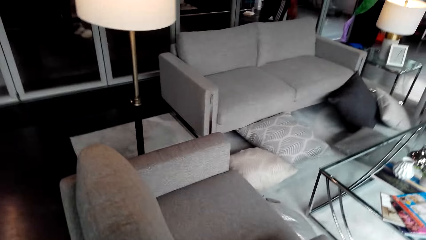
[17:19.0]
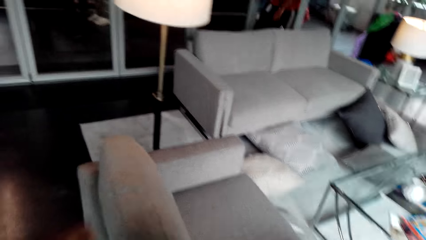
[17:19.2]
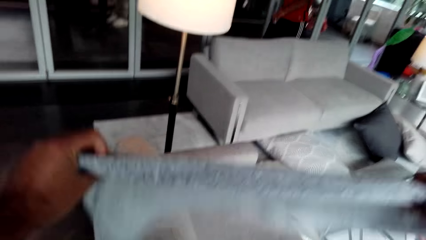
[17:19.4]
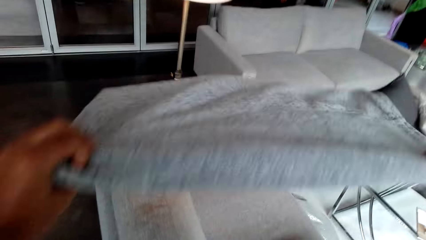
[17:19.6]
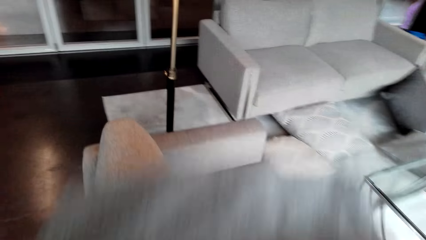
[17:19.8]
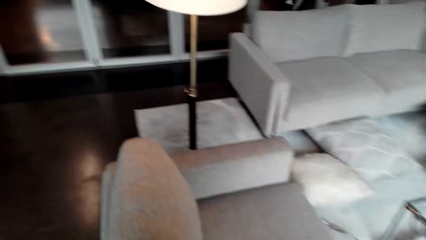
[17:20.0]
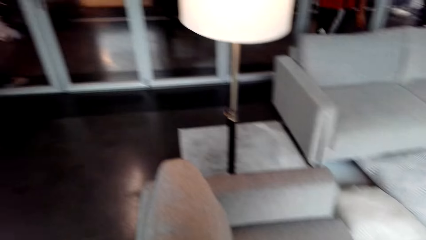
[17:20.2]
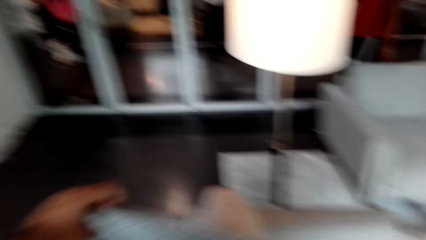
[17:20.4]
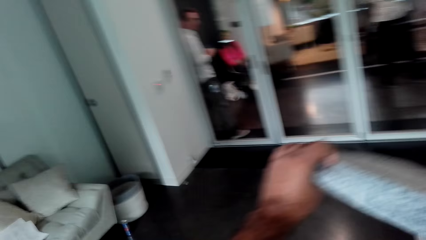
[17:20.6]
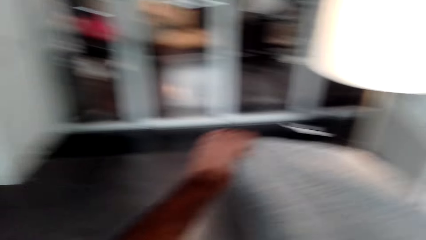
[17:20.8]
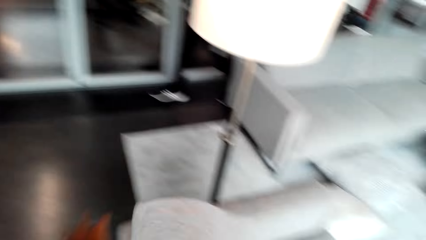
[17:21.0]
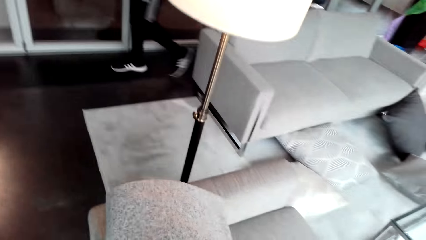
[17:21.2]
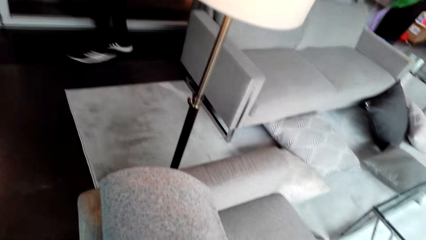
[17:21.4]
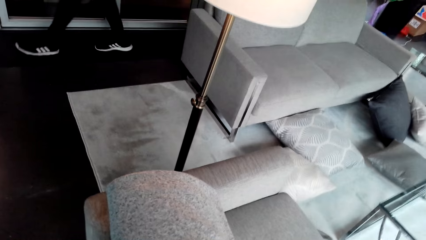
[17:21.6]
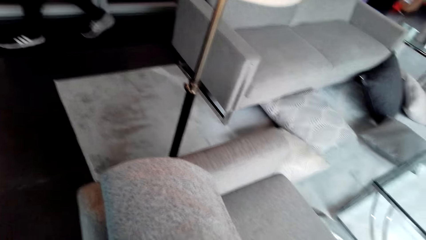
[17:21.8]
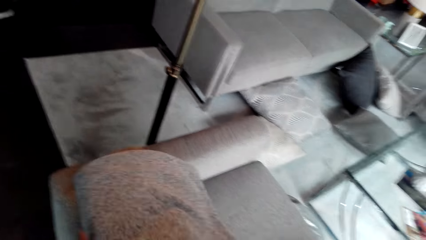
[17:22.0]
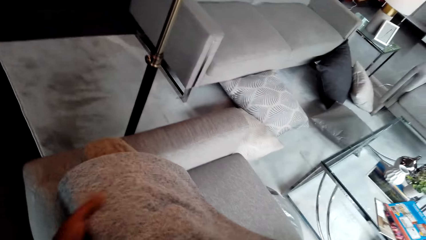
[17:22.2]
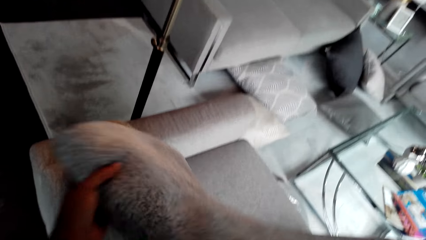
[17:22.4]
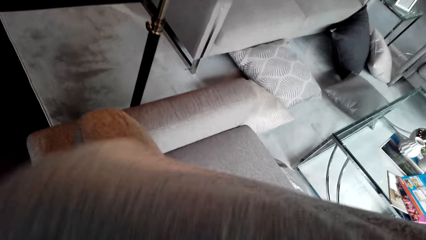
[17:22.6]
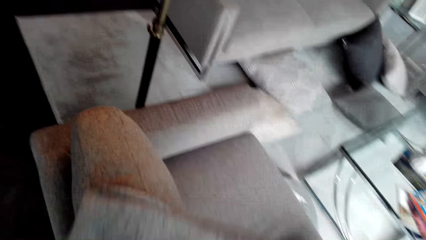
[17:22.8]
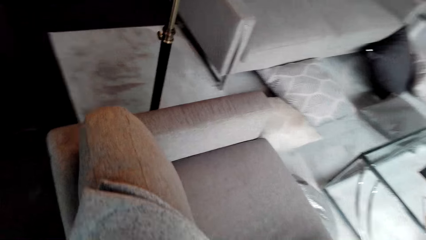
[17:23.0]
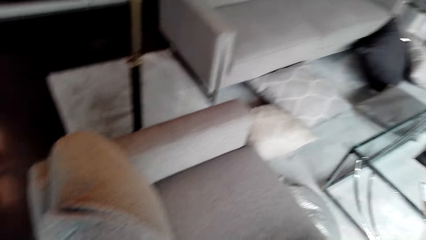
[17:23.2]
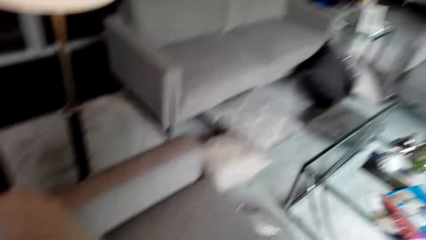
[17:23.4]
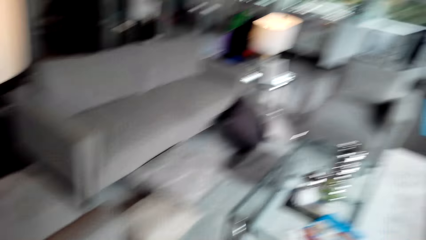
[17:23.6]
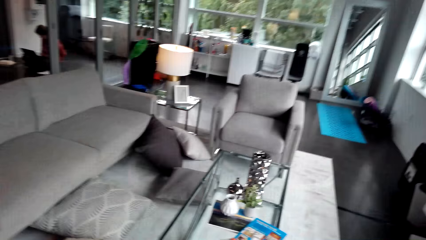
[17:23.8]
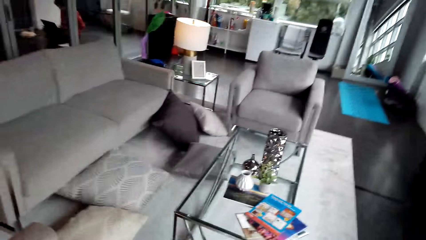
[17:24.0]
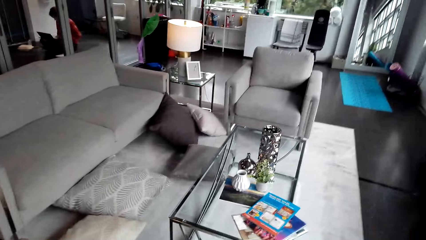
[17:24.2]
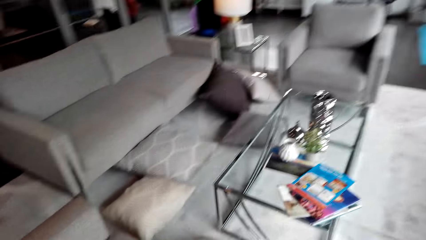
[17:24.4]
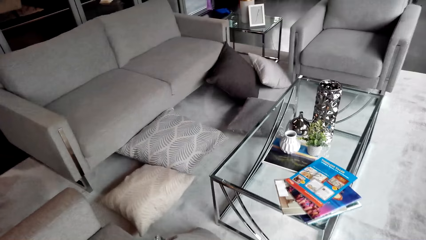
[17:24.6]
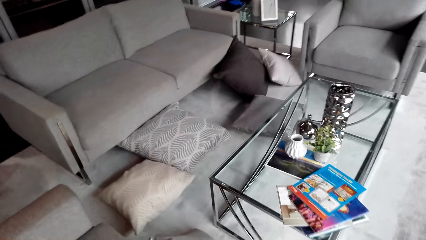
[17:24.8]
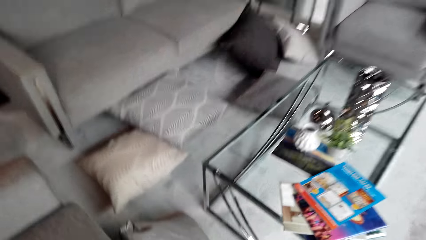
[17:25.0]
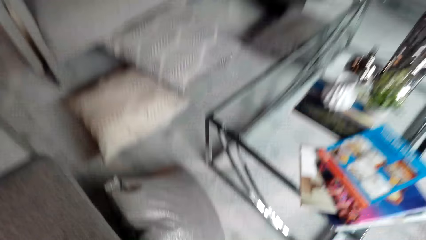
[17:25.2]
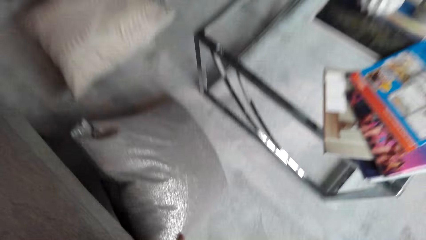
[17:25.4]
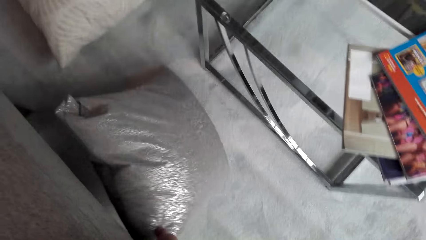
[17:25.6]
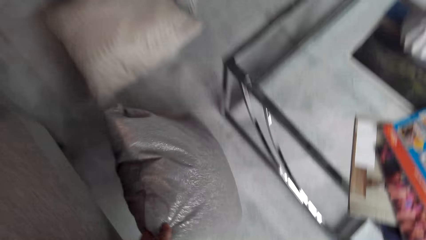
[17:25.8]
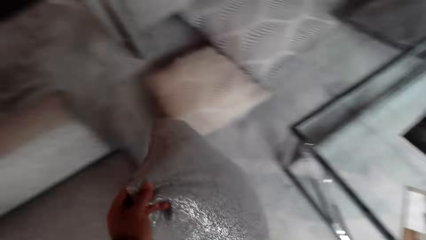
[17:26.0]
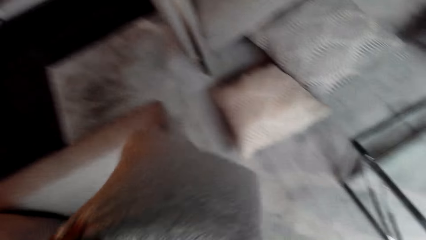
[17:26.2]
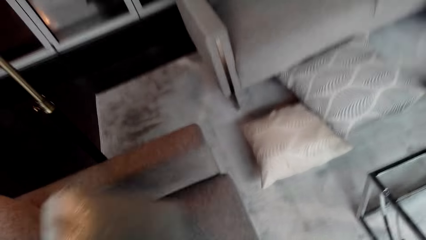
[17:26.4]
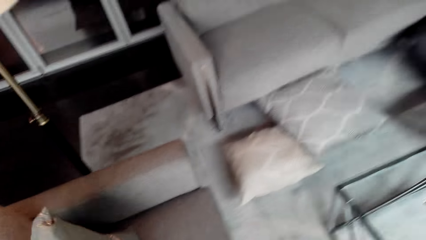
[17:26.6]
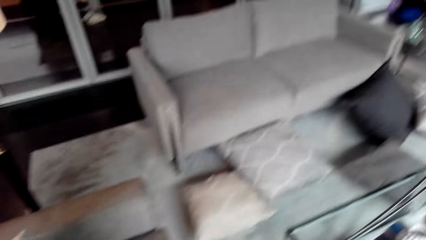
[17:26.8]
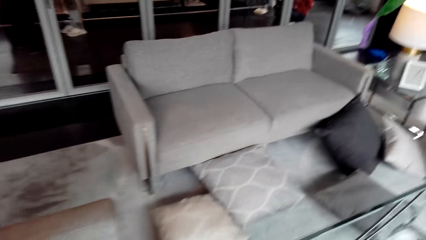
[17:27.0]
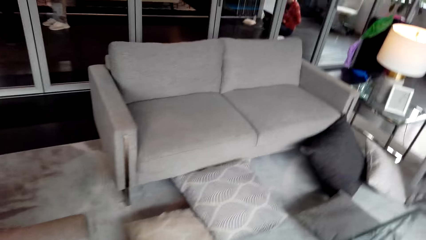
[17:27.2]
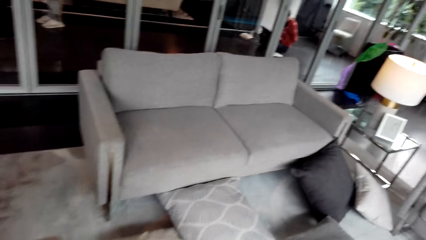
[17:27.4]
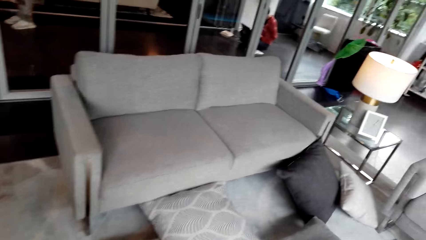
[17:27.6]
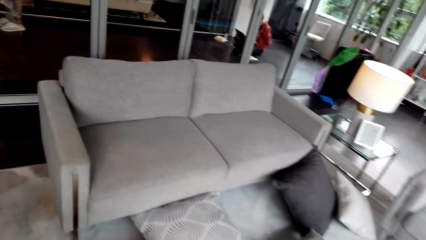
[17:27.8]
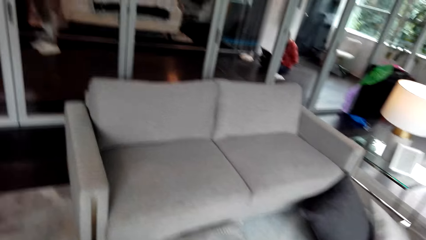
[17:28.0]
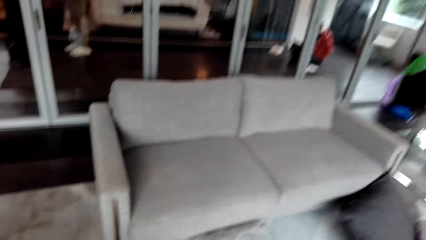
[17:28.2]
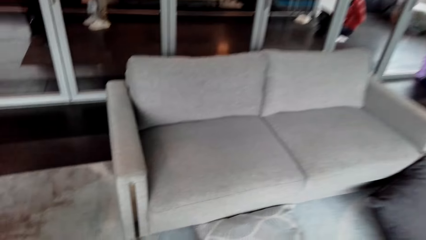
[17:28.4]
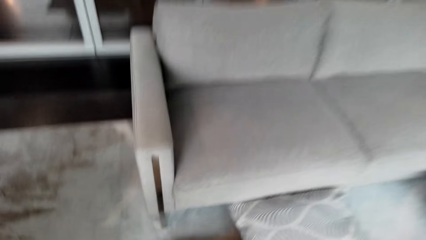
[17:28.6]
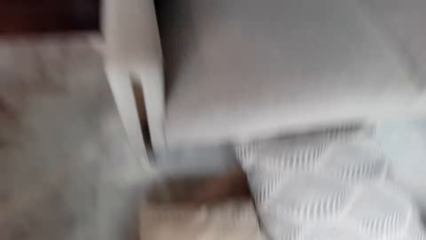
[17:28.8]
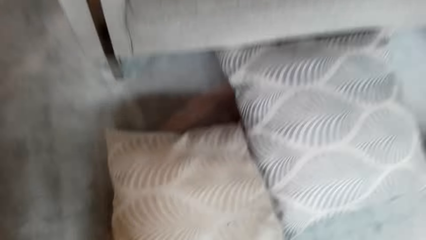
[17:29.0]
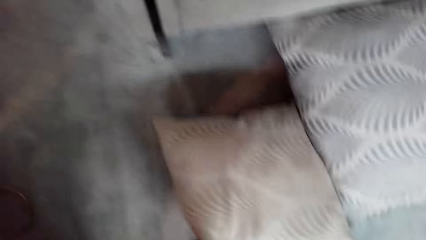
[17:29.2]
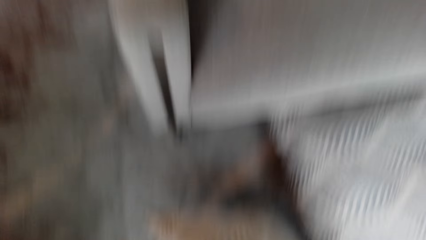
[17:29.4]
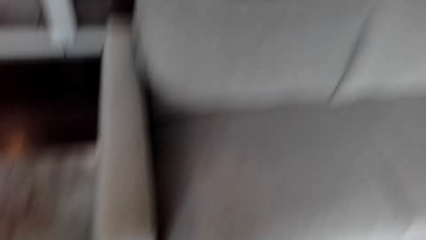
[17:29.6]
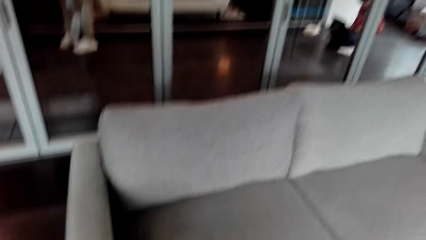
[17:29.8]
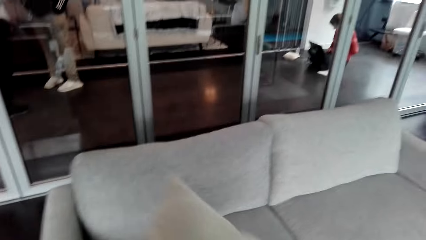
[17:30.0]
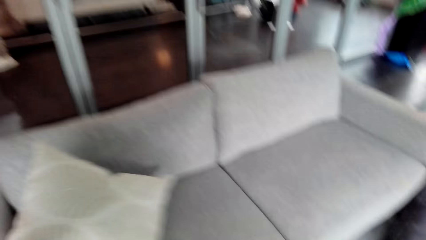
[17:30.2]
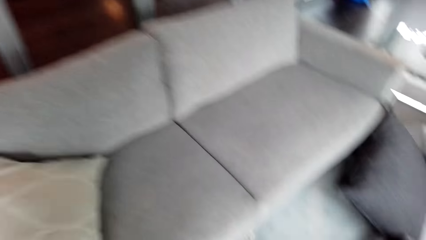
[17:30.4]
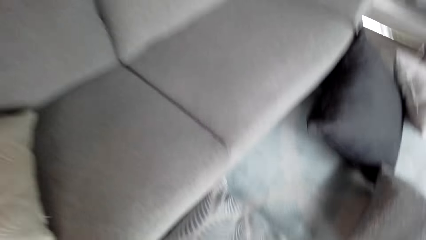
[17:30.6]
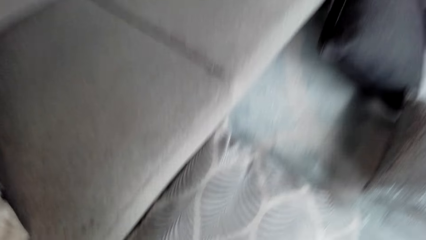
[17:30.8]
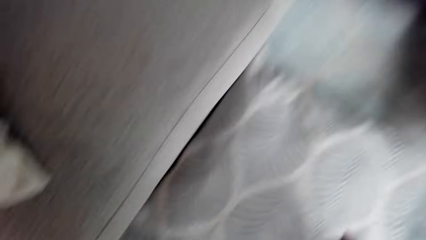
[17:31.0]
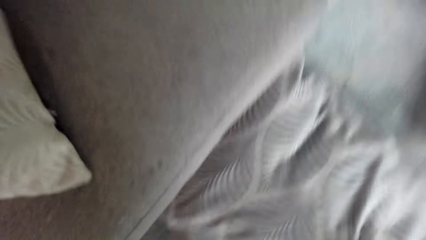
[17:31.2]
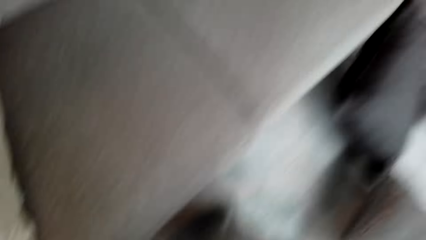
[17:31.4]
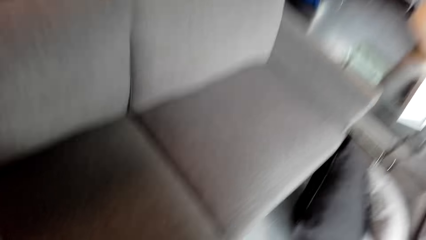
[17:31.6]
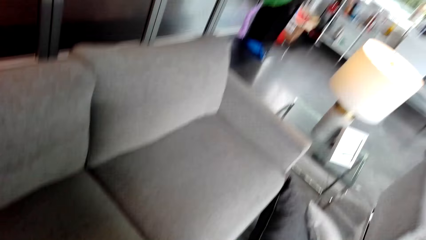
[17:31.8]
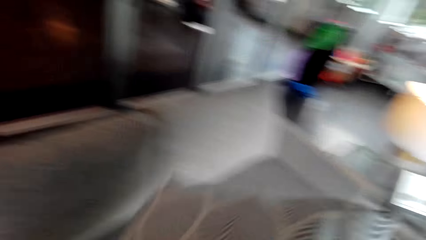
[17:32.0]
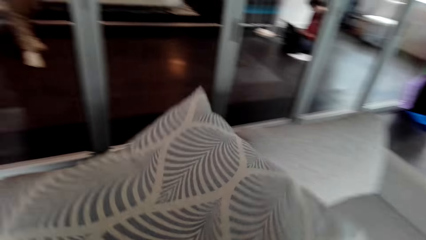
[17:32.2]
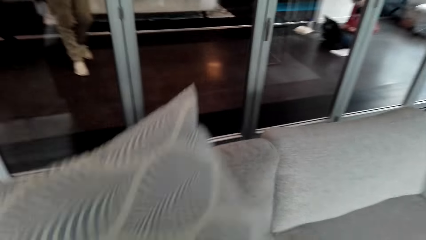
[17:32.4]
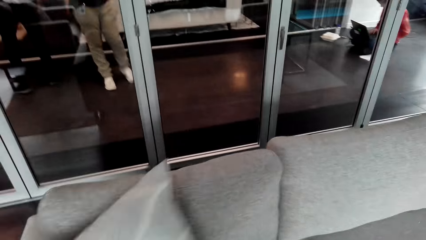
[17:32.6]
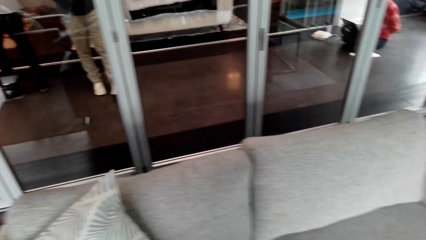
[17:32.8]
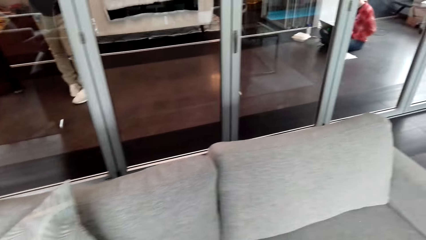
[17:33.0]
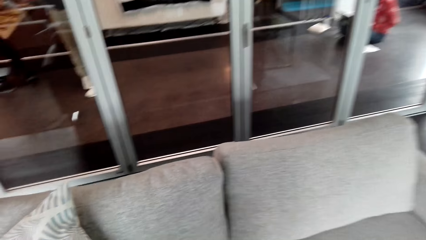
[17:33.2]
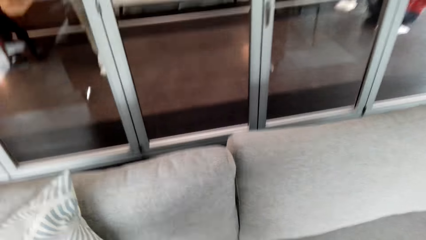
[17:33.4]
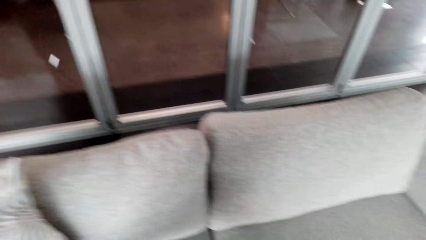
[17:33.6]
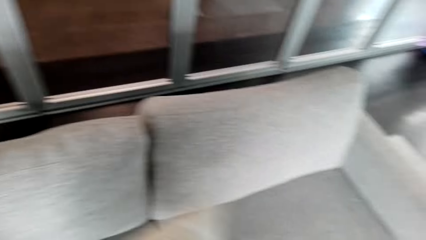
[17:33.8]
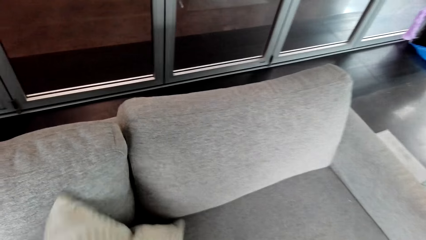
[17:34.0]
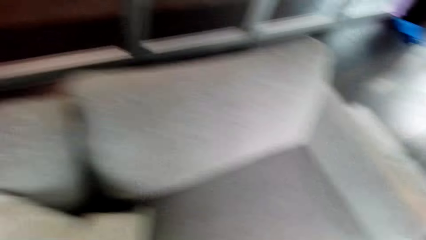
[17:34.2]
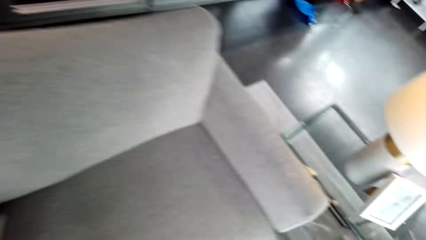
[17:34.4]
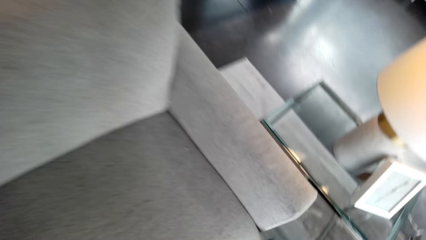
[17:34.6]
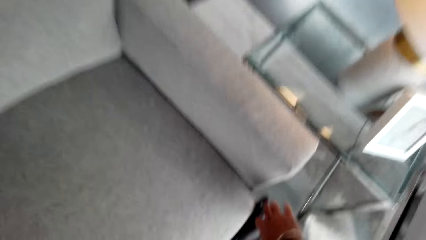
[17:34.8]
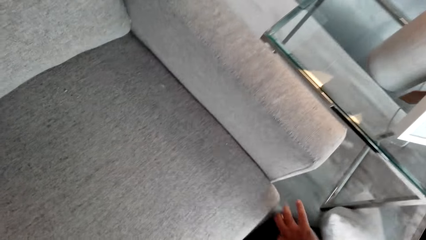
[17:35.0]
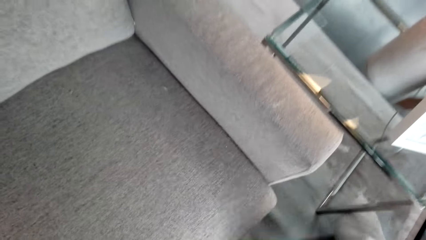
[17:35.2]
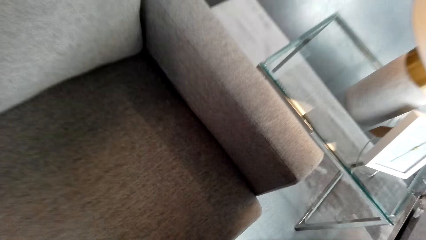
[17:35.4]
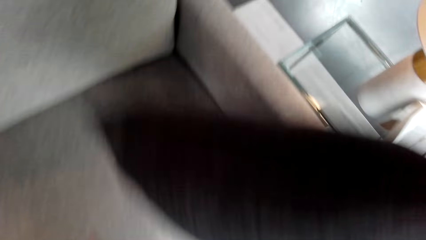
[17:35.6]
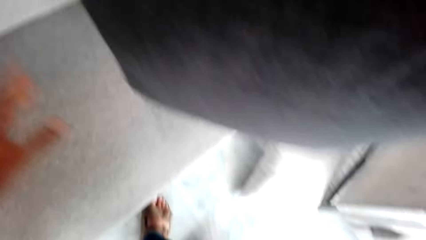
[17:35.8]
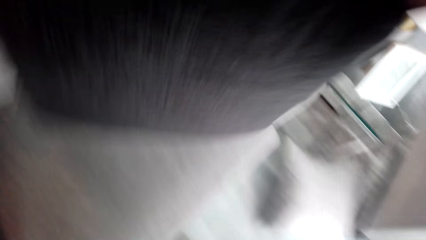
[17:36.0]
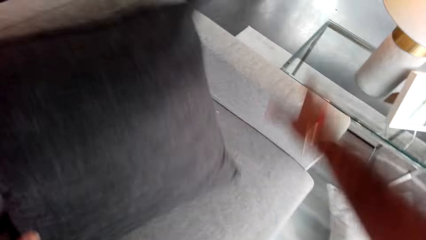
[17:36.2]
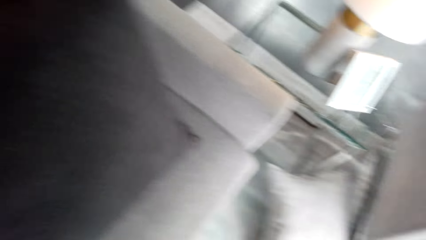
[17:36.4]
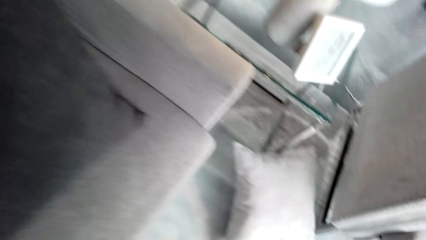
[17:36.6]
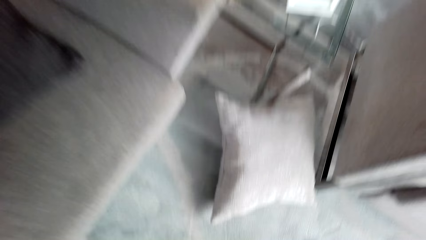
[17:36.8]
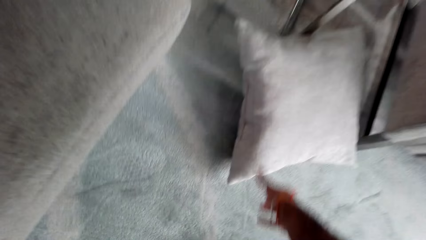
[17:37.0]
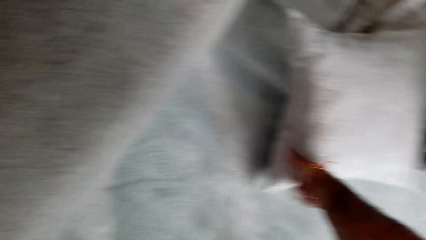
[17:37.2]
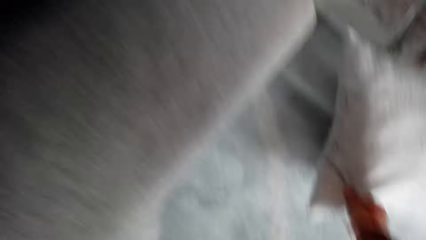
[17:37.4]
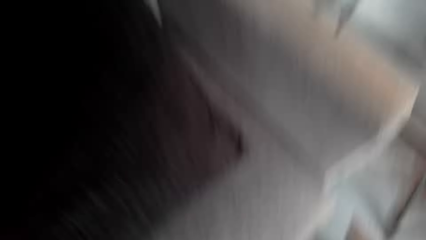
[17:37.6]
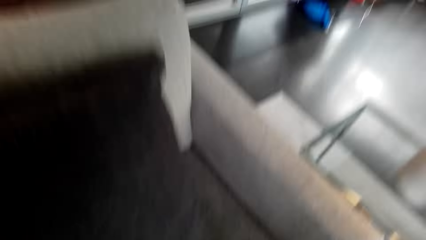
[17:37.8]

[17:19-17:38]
The camera wearer puts the shawl on the seat. They fold the blanket. They place the blanket on the couch. They pick up throw pillows from the floor. They arrange the throw pillows. They pick up the throw pillows from the floor repeatedly.
